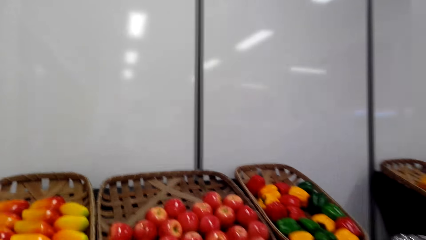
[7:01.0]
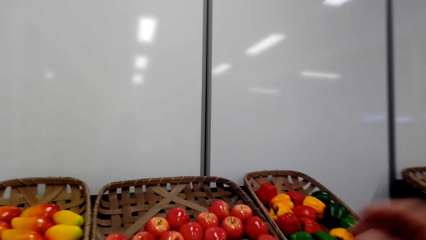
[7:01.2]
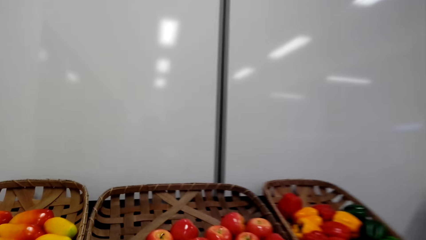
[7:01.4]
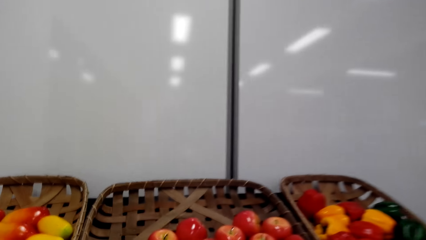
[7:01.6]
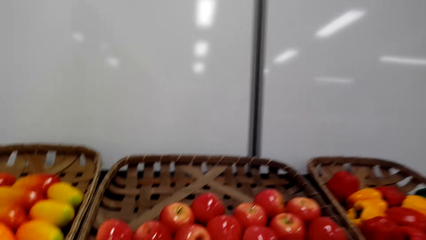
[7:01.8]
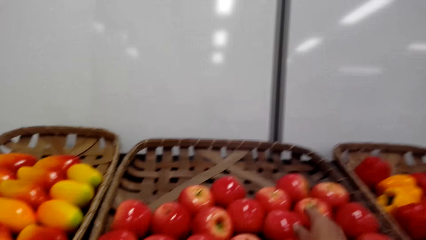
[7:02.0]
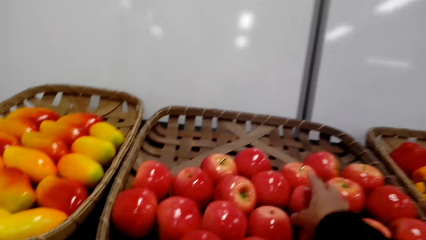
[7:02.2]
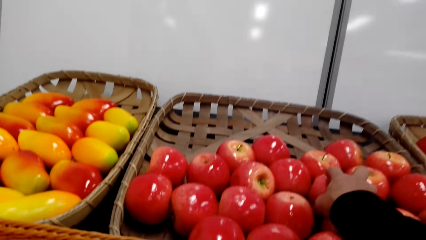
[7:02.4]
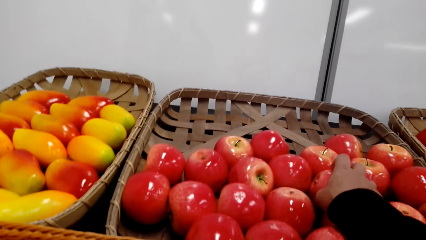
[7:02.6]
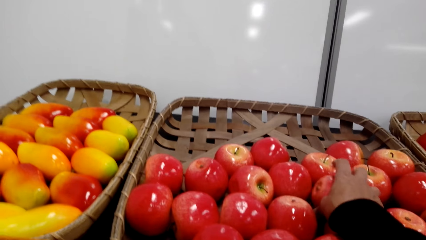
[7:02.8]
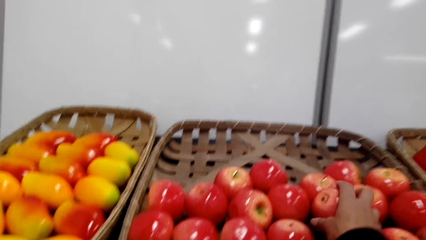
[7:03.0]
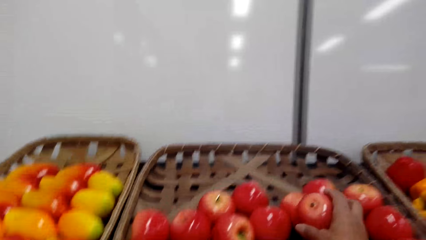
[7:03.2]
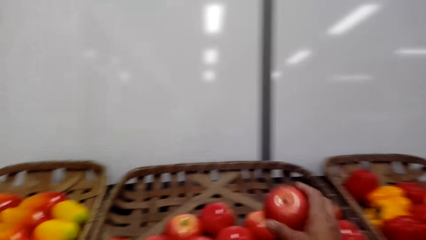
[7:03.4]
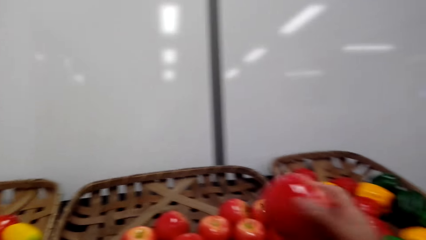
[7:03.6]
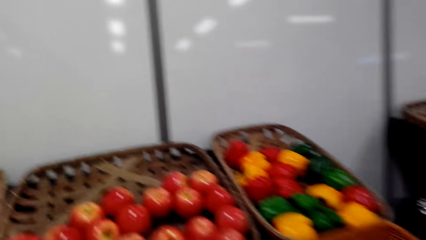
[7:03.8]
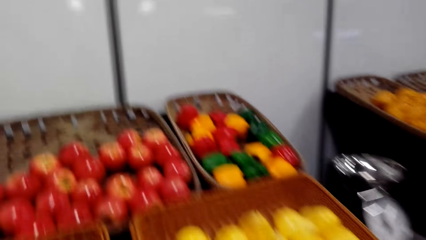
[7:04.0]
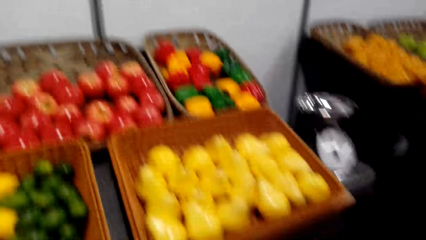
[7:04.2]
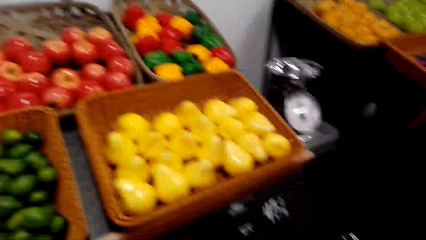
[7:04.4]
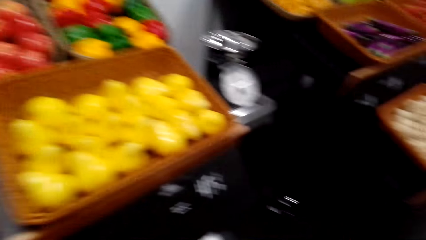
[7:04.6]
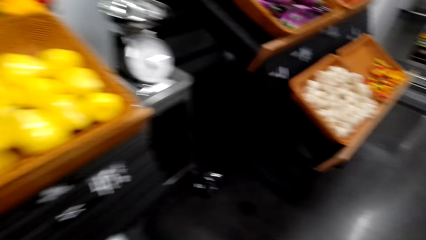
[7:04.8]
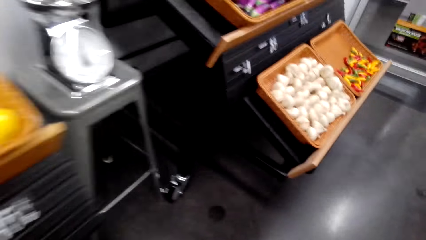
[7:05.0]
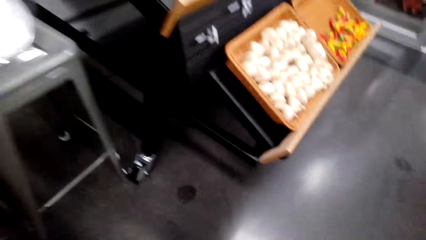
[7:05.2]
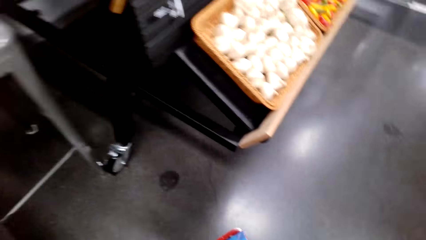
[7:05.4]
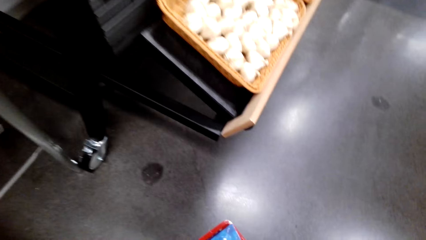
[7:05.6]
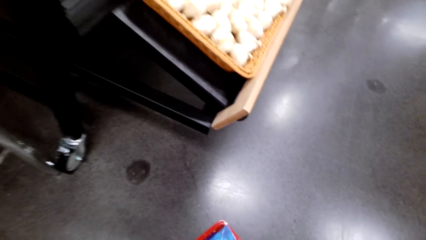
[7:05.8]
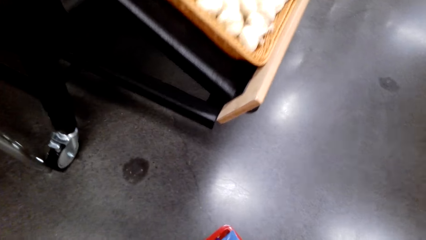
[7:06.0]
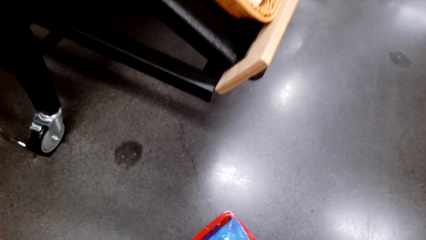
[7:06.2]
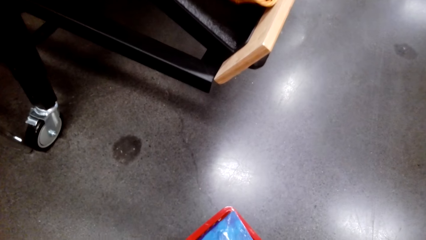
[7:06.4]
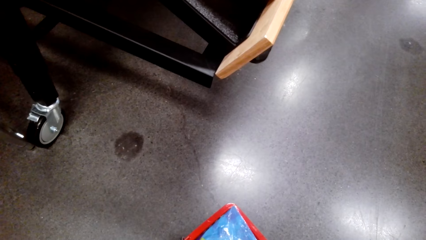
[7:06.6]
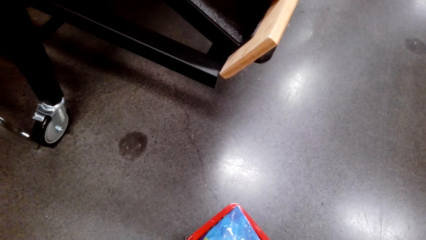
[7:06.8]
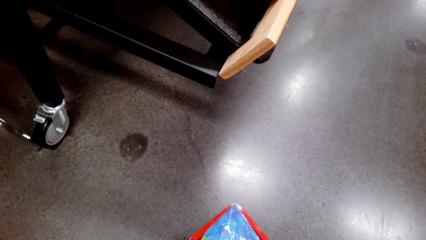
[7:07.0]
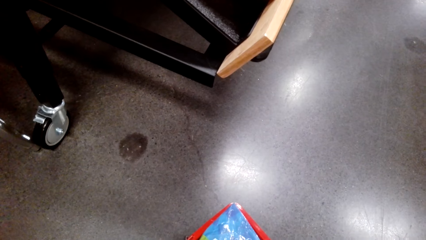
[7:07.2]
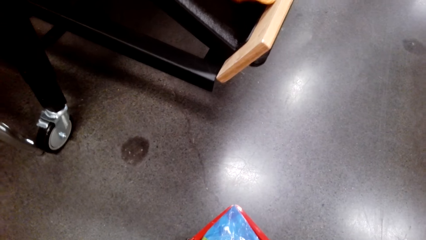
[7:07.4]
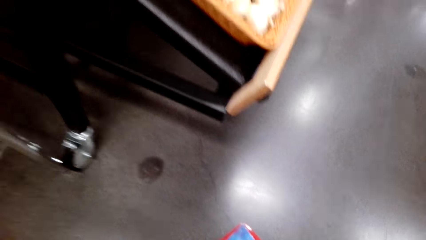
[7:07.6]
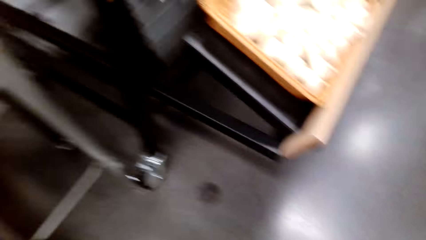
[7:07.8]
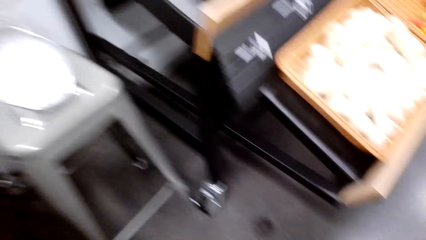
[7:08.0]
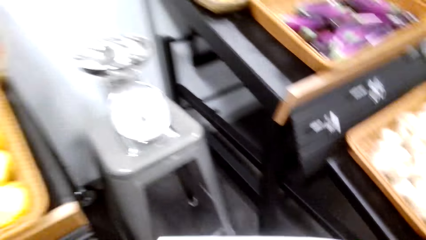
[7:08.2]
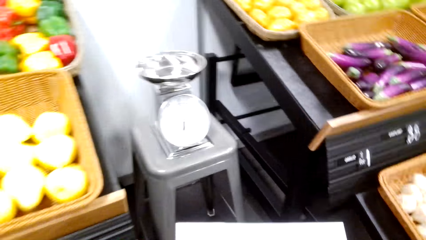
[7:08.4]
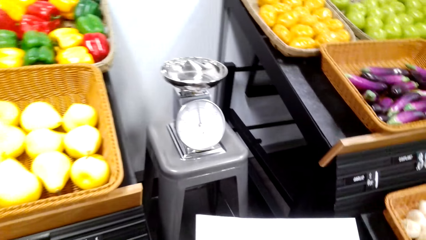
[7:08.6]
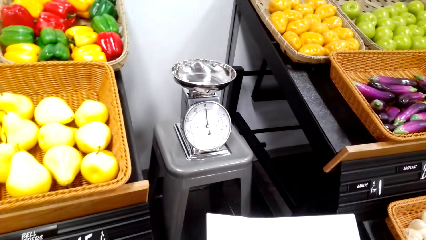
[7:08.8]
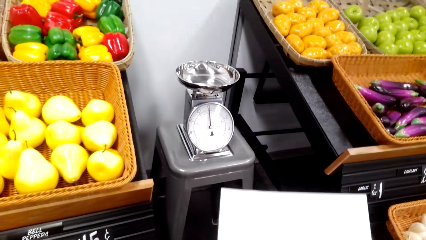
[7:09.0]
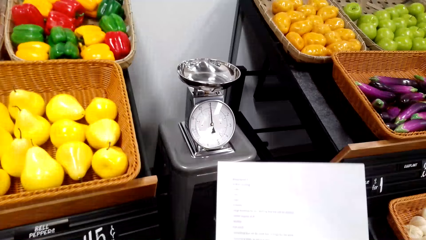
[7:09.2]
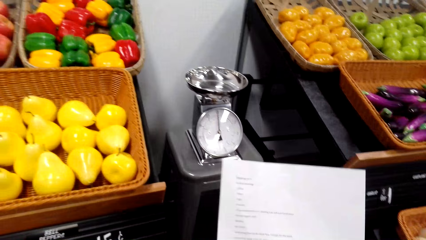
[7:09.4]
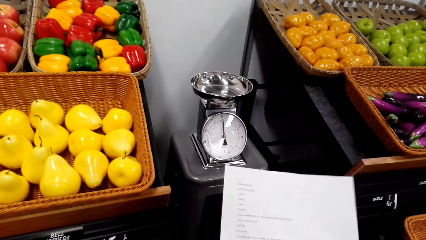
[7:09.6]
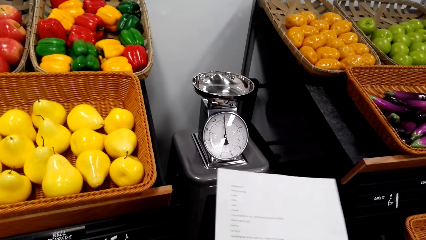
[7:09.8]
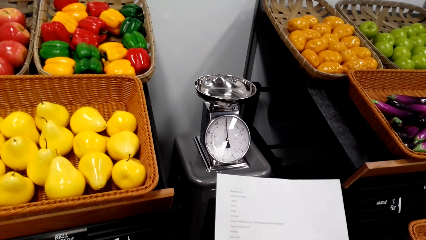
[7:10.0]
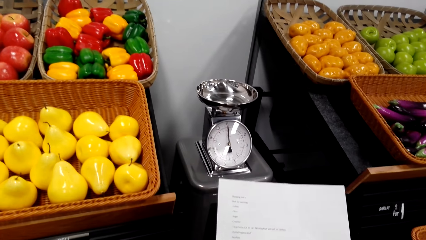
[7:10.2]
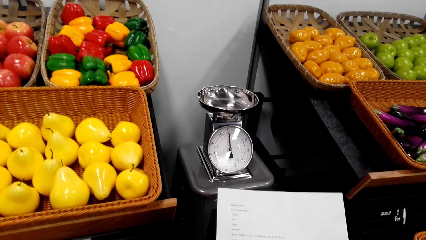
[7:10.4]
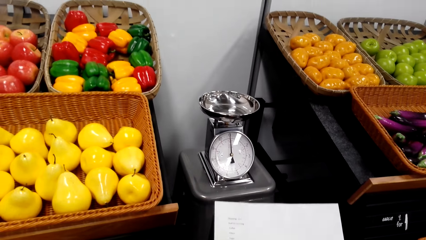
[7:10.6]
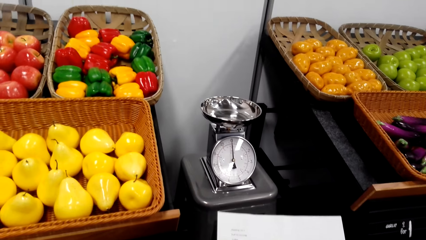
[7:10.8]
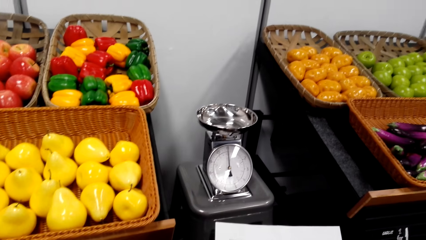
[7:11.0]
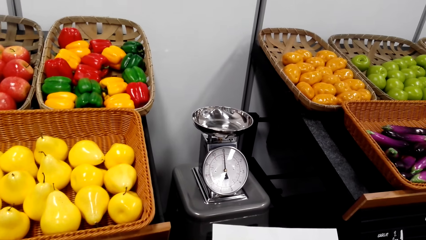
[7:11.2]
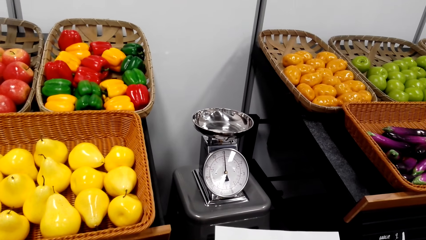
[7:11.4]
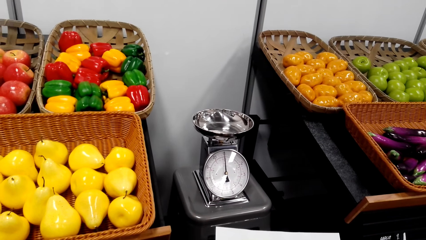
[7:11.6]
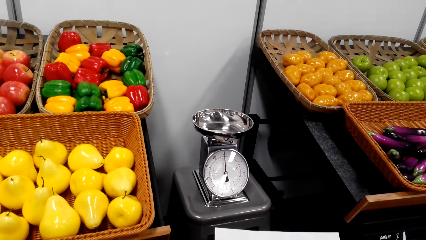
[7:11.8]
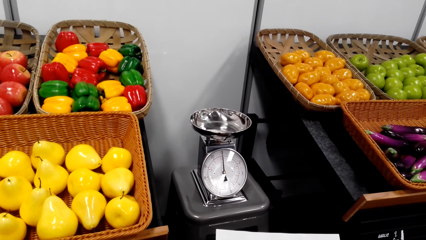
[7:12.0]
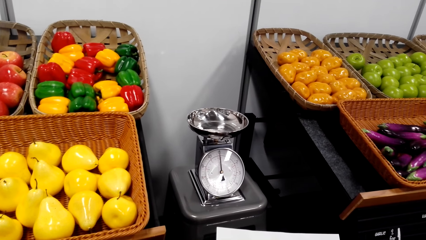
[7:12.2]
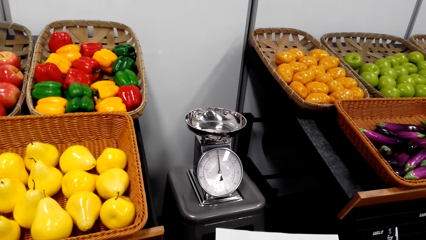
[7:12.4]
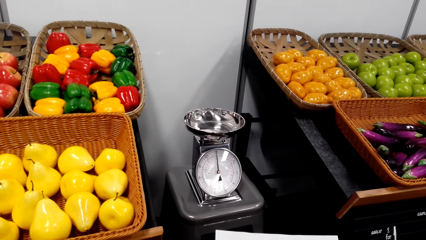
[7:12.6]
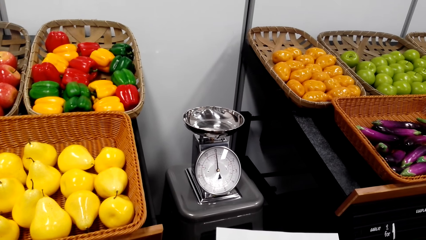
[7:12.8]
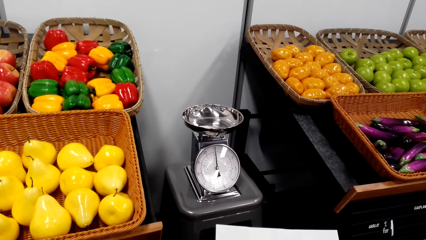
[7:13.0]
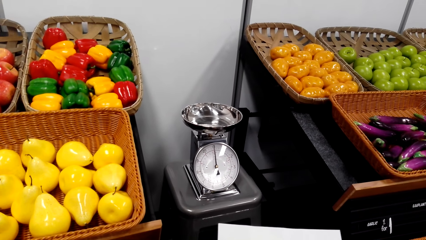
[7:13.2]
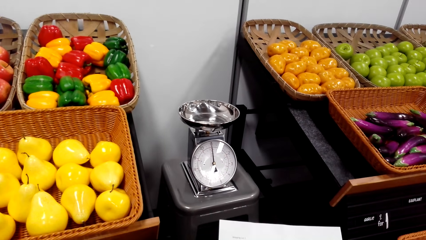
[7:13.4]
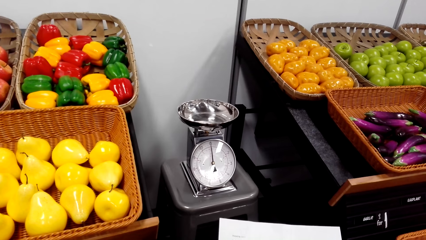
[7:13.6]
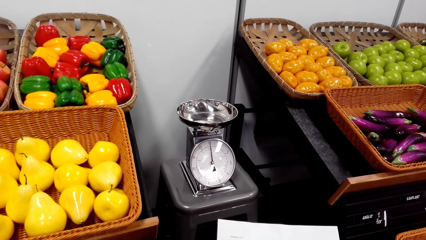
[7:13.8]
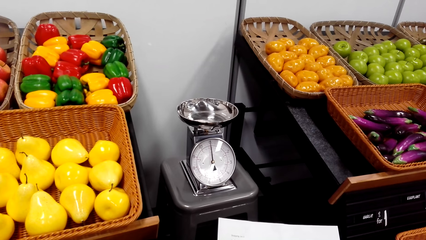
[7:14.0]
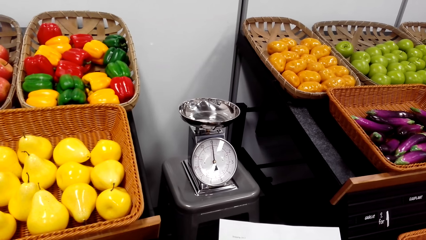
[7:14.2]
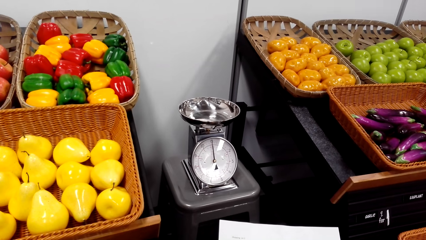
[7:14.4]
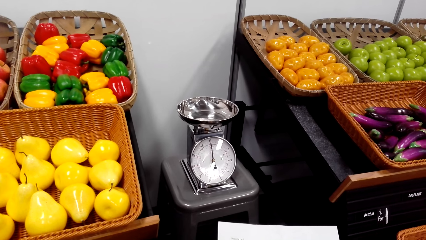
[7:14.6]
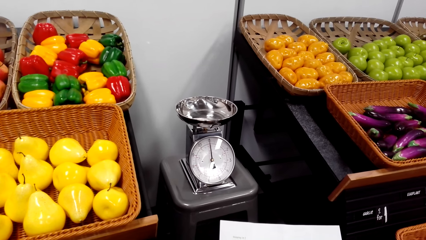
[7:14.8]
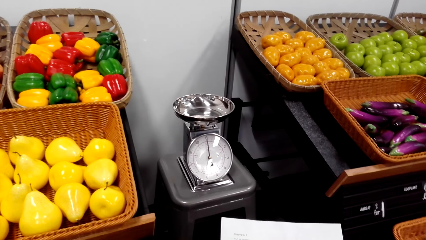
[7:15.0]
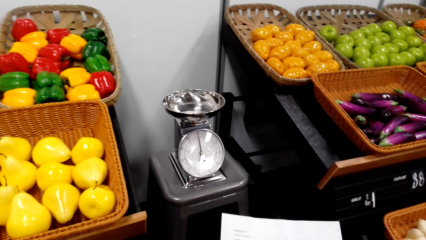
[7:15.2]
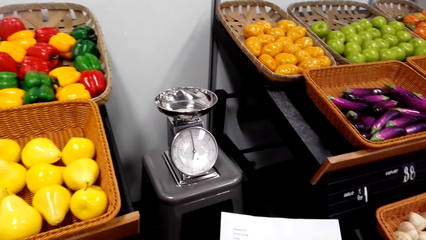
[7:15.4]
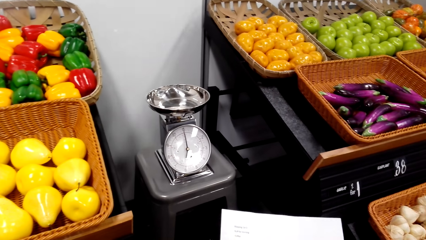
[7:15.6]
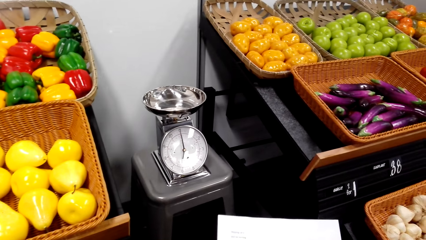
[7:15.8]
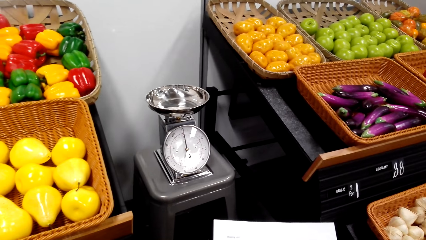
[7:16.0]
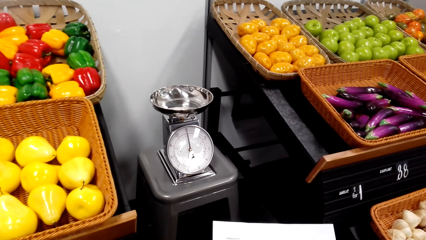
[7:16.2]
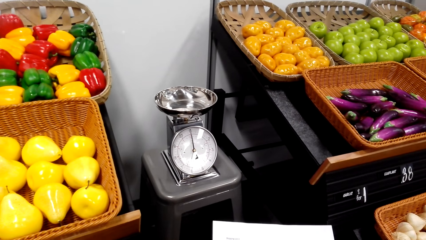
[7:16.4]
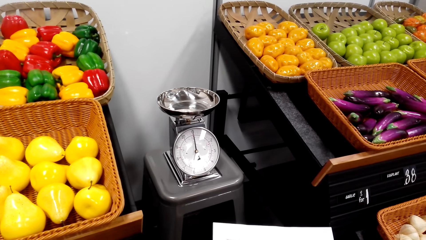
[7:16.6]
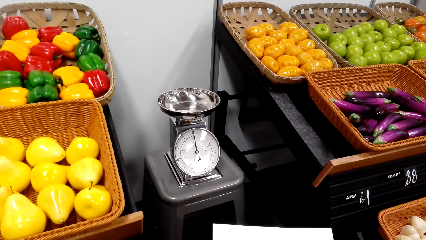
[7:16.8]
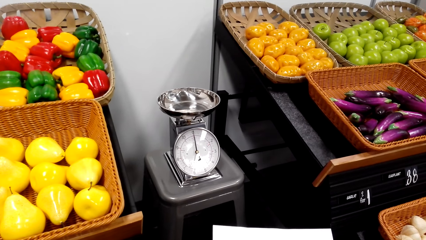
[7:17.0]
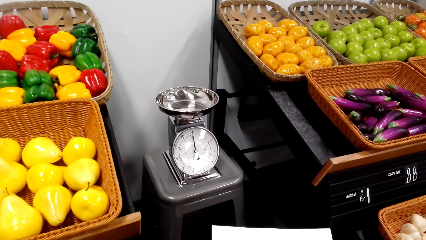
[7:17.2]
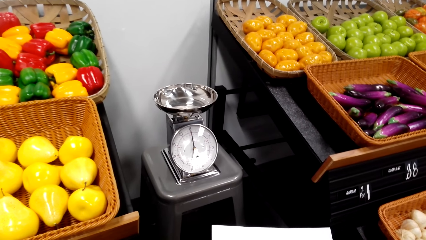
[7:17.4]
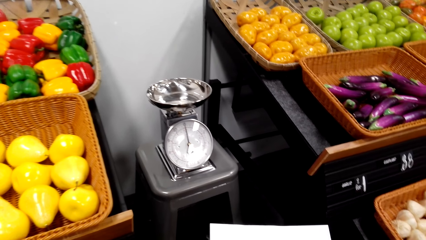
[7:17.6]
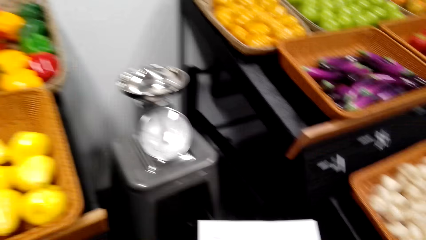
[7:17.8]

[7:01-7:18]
The camera wearer picks an apple from the fruit shelf. They put the apple in the shopping bucket. They lift the paper. They read the shopping list.
